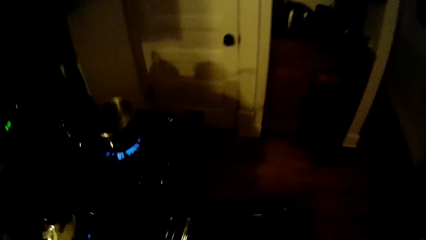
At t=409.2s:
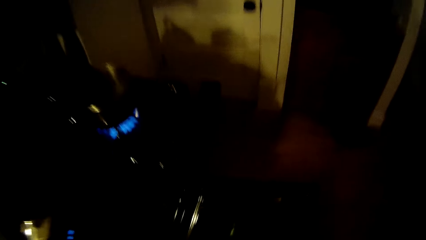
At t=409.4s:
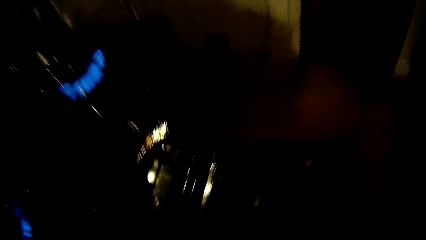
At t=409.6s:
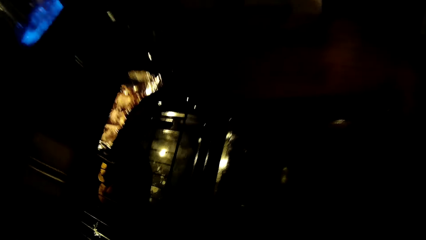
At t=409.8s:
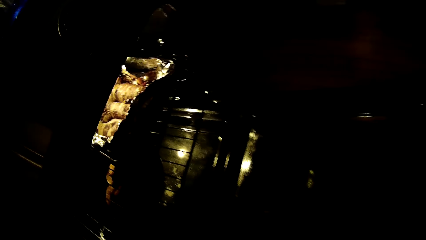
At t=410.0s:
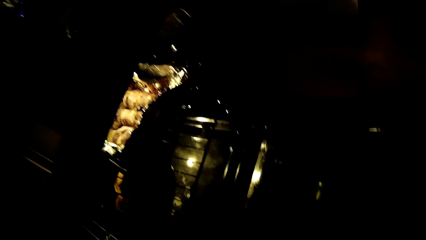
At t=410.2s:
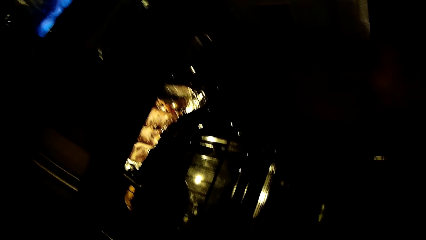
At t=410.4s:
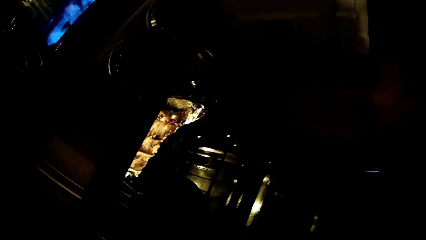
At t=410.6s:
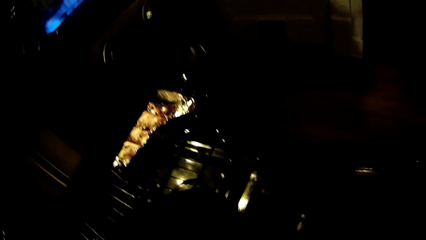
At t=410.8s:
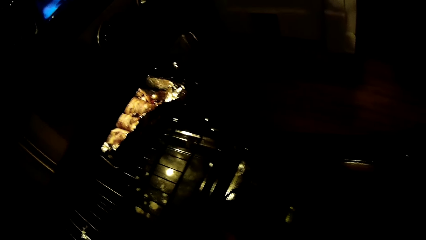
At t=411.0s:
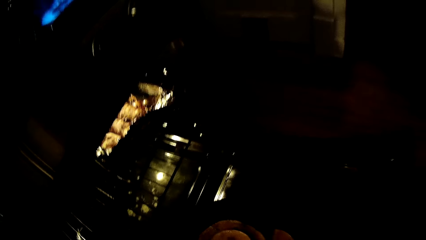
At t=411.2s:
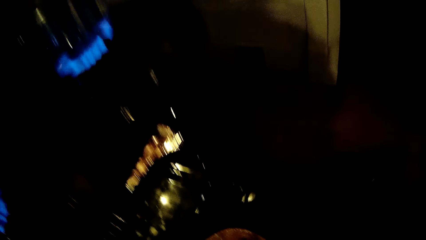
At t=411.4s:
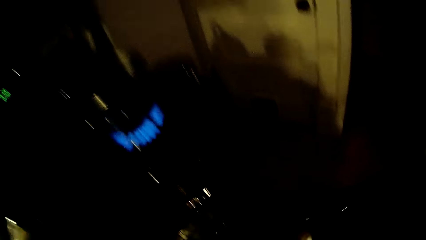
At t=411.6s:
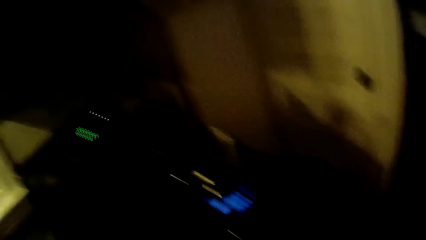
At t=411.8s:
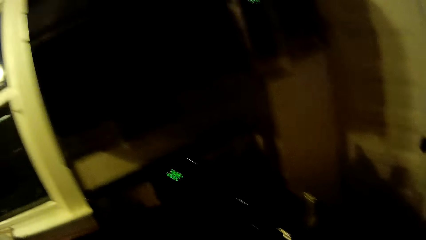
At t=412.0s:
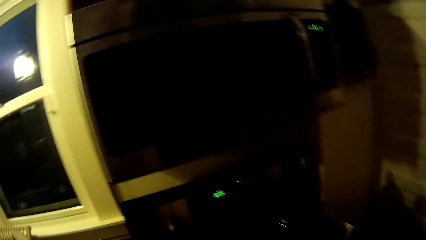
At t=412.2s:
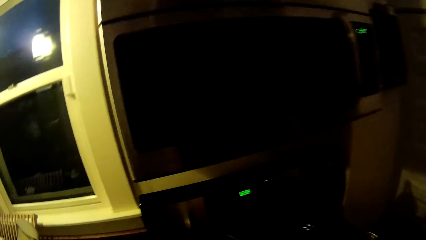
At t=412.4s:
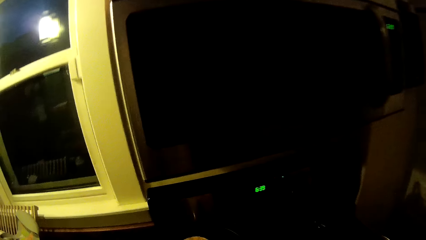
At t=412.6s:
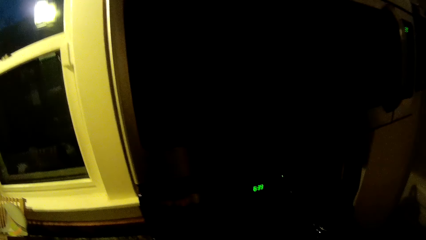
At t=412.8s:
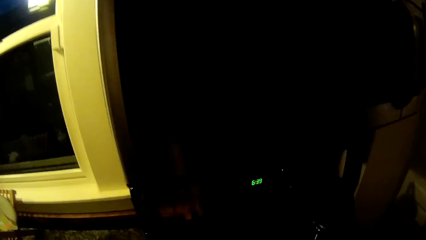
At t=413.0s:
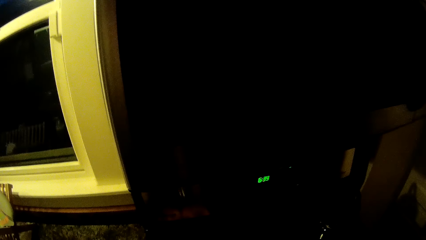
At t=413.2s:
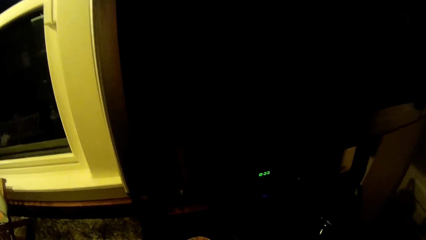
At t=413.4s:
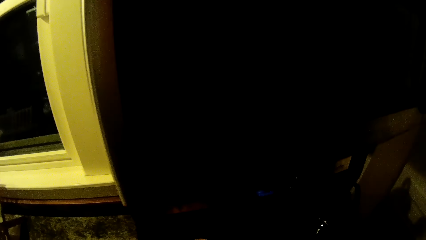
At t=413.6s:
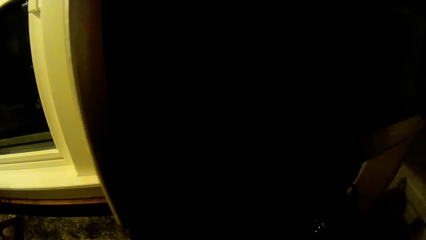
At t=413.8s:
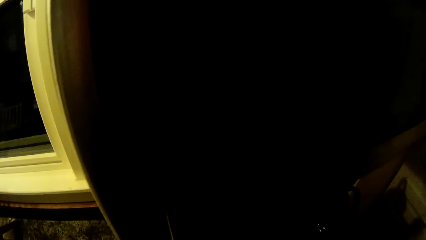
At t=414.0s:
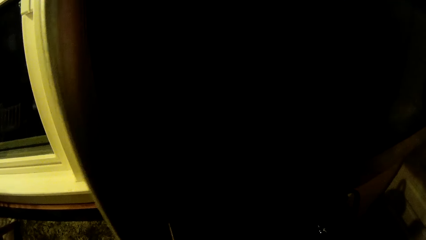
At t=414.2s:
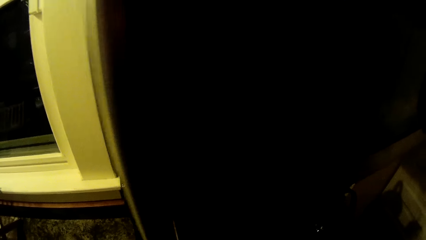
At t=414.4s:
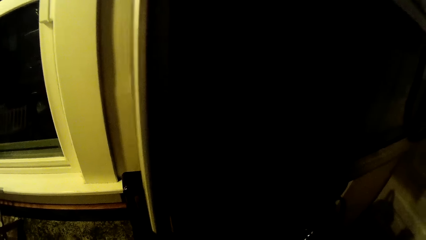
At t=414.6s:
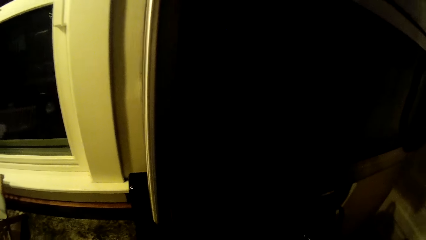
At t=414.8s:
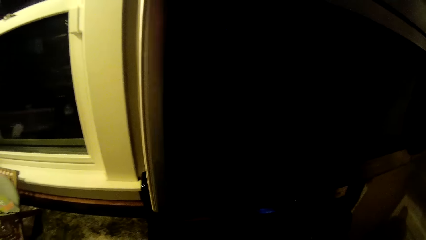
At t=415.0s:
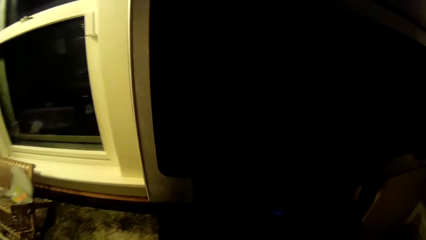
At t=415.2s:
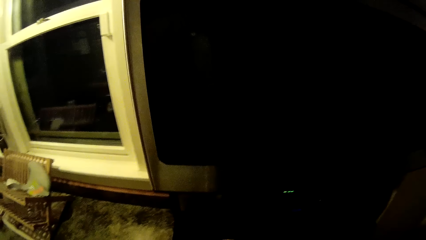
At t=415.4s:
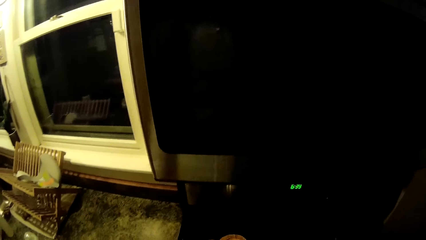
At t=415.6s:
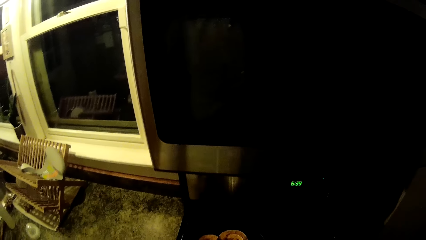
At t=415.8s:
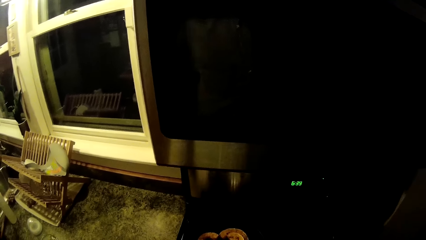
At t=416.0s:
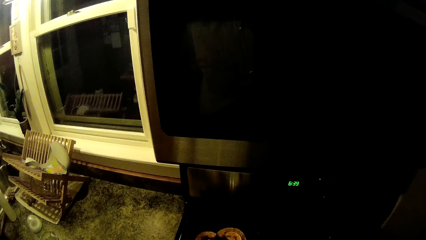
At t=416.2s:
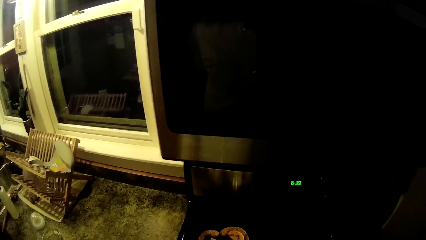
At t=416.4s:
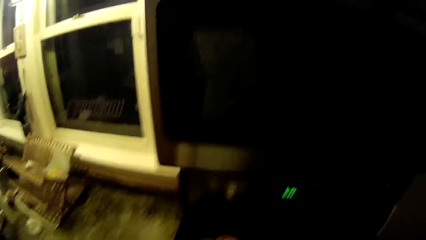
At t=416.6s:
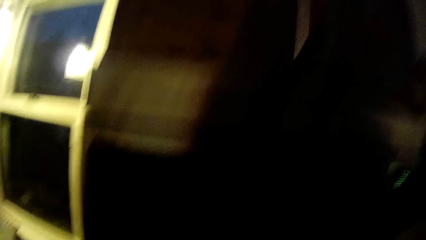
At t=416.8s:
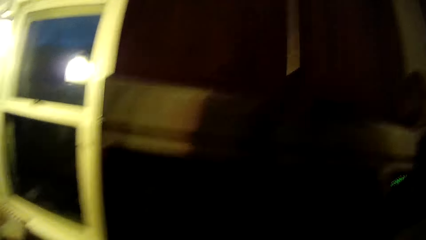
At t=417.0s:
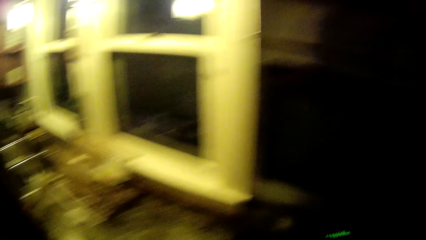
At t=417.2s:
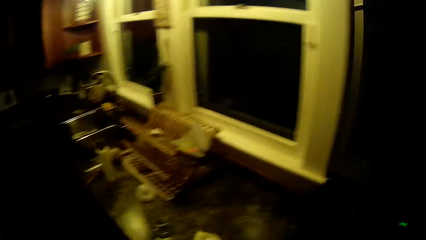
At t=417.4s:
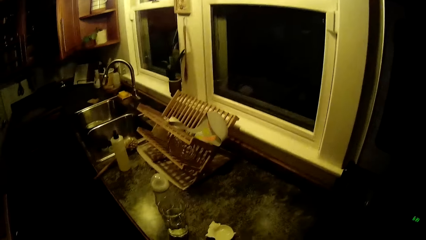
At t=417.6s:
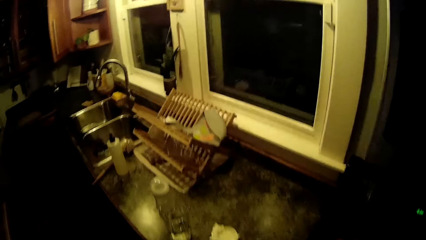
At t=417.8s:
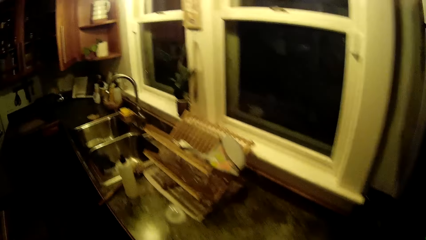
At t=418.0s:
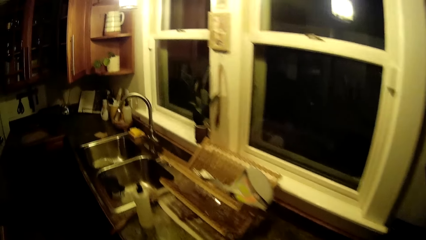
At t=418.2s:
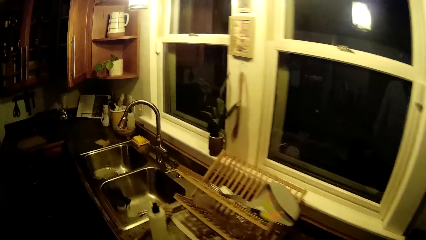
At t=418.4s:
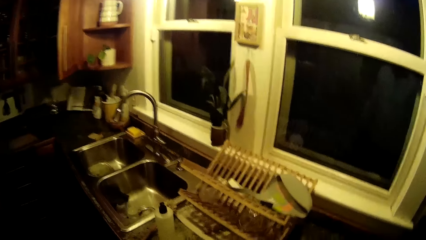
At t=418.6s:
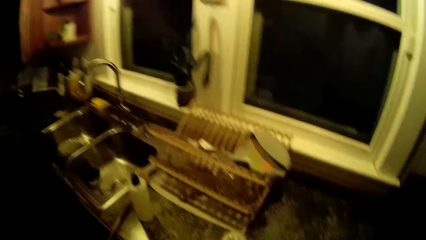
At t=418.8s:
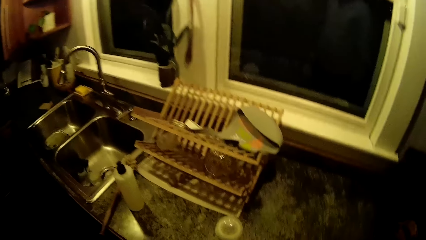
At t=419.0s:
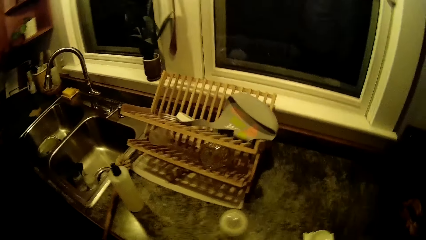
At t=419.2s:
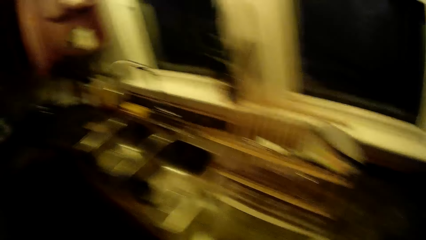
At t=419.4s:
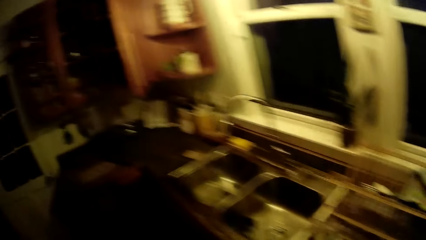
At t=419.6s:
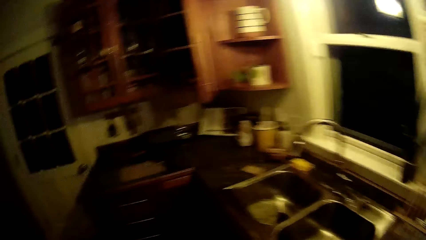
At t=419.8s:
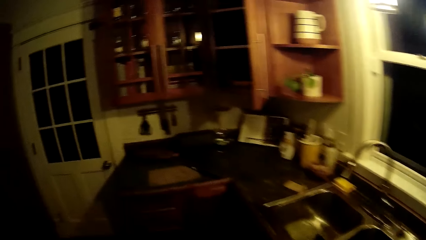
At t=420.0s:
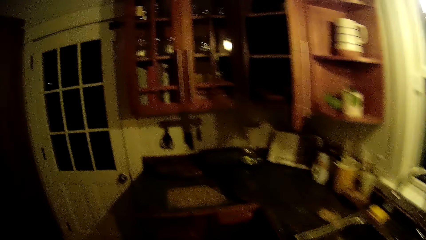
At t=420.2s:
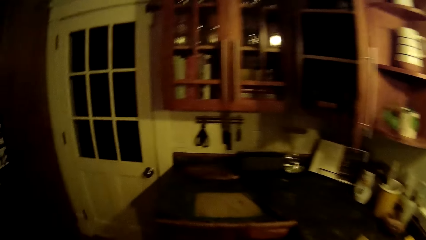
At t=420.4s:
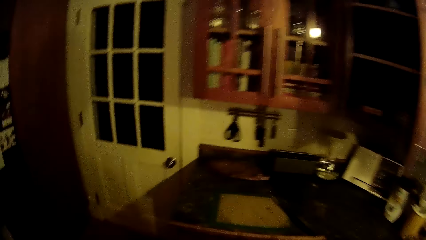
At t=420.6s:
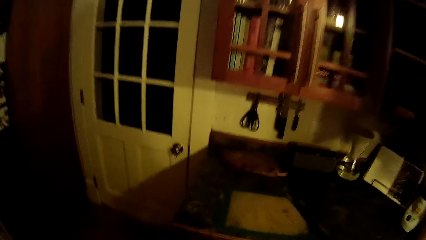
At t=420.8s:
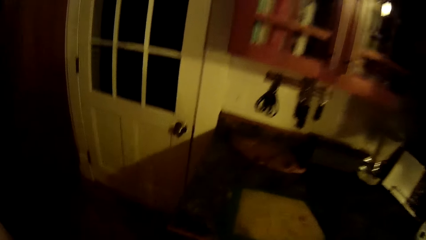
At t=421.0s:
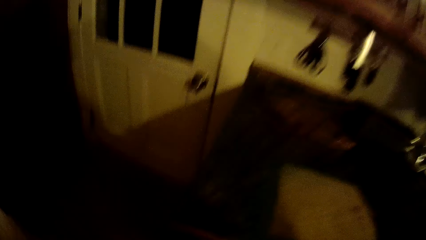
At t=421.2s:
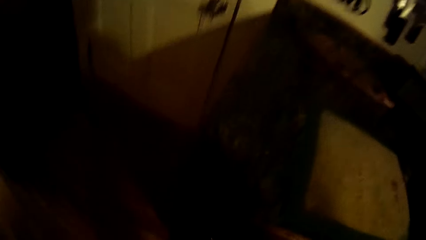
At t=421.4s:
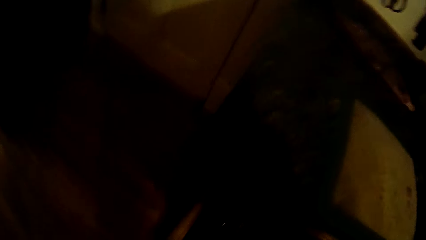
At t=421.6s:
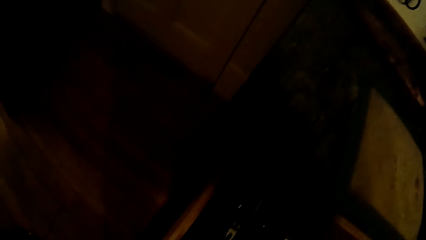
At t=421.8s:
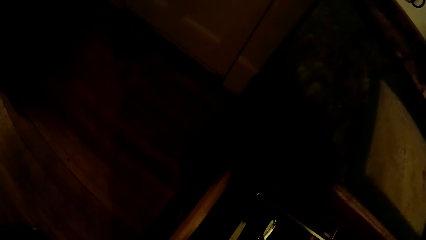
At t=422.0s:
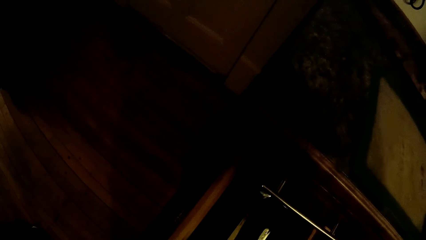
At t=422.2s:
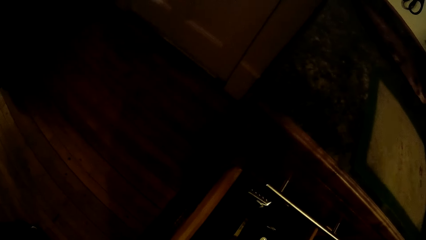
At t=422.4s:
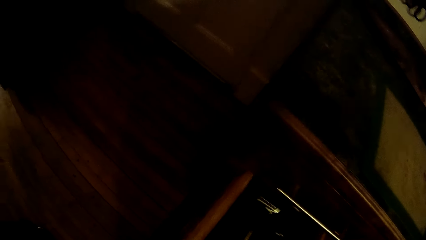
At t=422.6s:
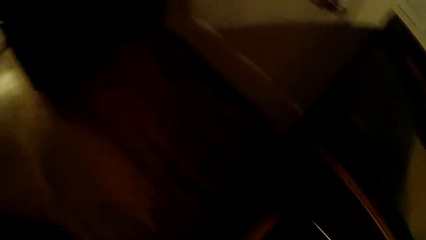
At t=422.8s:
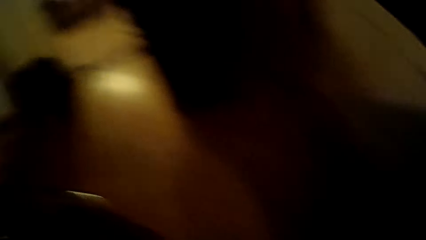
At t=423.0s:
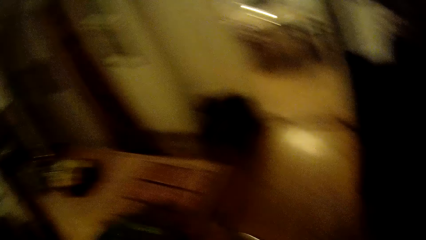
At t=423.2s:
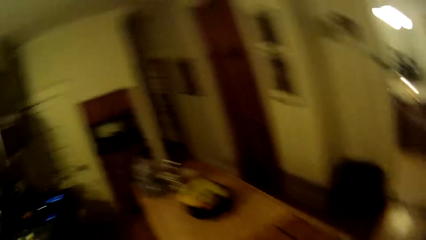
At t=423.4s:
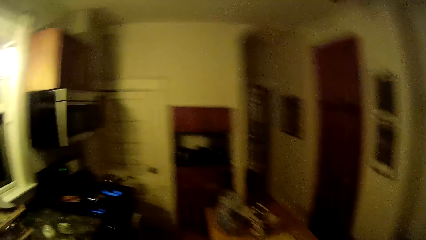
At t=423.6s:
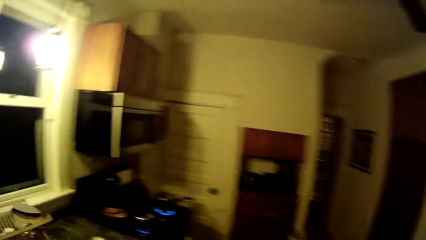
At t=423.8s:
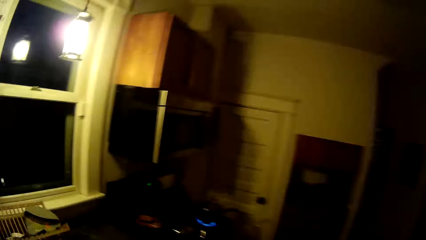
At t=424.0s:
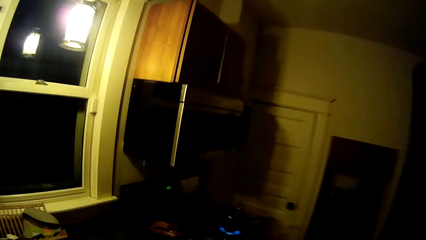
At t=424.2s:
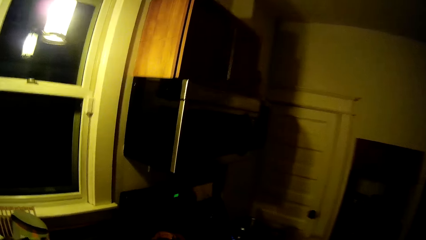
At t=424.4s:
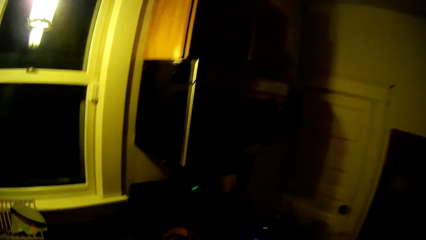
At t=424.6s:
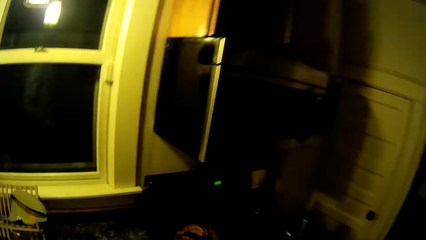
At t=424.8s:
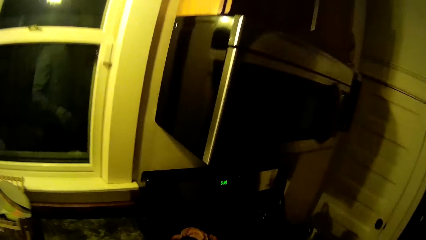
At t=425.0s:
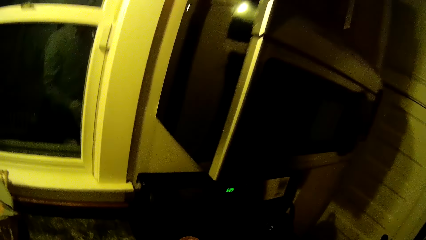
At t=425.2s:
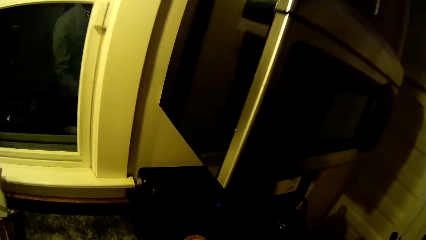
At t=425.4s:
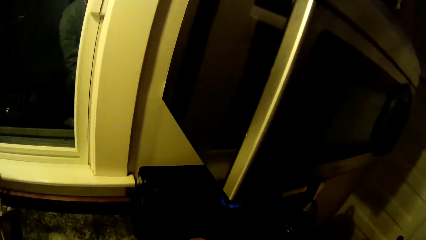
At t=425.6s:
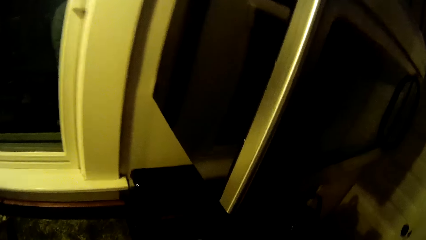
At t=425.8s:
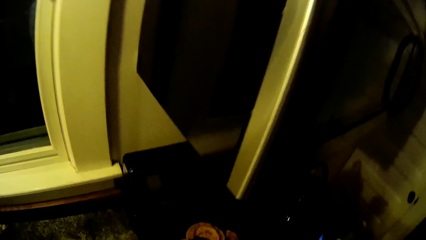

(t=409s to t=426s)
The camera wearer pulls out a plate or pan with her left hand from the cooker cabinet. She drops the pan on the table. She moves a table in the kitchen. She walks in the kitchen. She opens a drawer in the table. She moves to the cooker.
